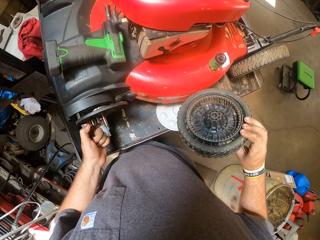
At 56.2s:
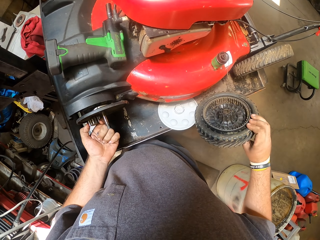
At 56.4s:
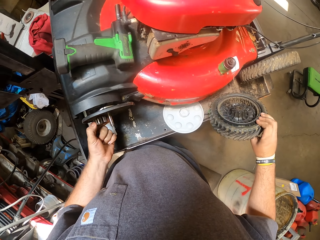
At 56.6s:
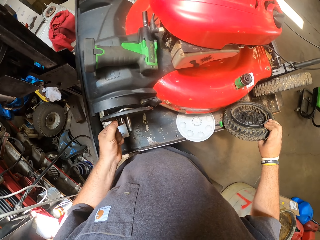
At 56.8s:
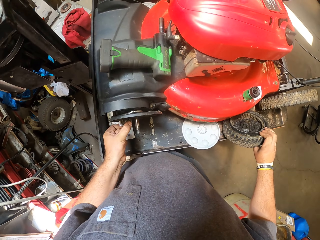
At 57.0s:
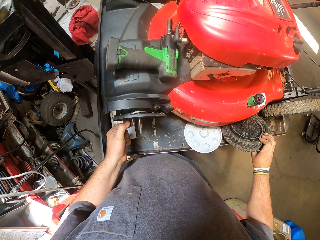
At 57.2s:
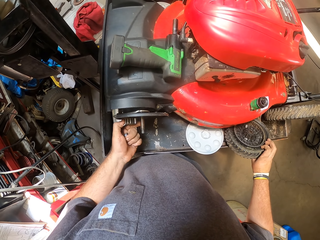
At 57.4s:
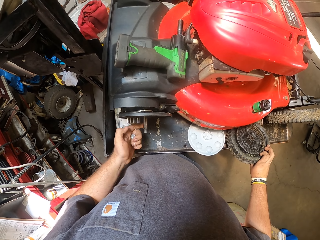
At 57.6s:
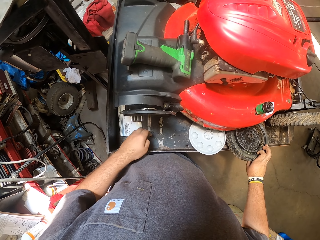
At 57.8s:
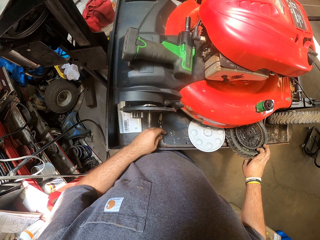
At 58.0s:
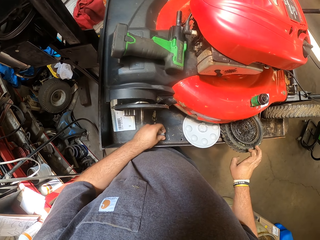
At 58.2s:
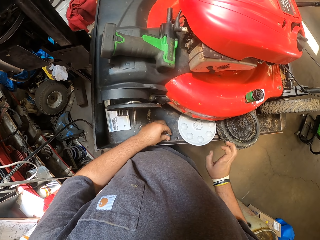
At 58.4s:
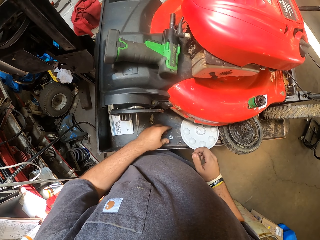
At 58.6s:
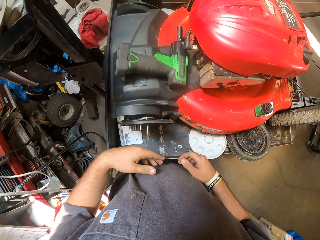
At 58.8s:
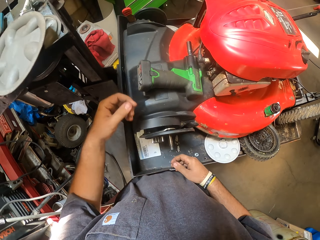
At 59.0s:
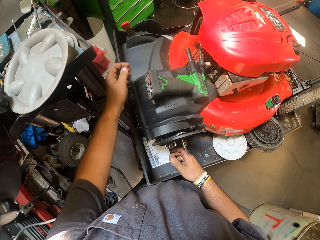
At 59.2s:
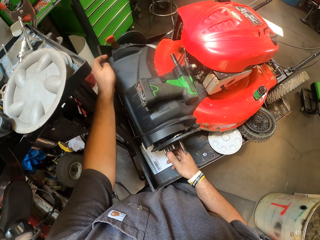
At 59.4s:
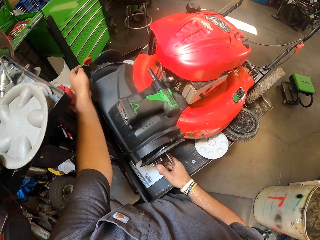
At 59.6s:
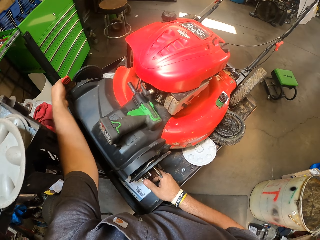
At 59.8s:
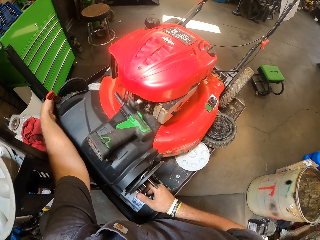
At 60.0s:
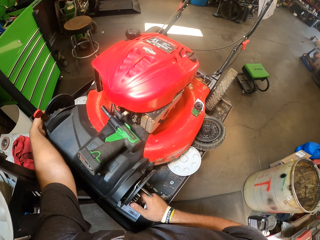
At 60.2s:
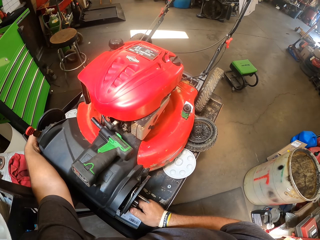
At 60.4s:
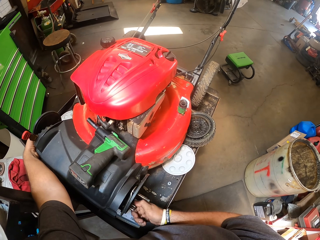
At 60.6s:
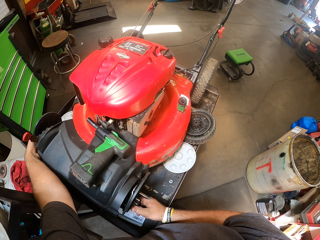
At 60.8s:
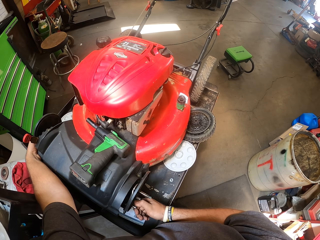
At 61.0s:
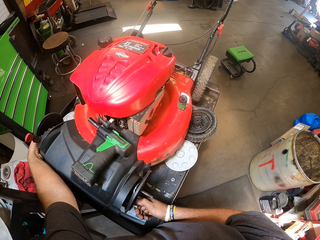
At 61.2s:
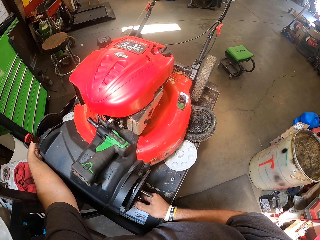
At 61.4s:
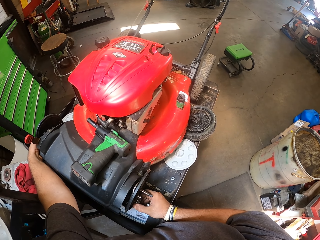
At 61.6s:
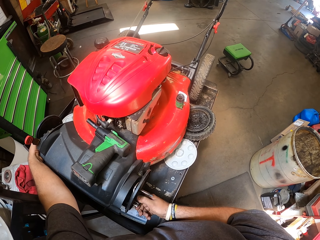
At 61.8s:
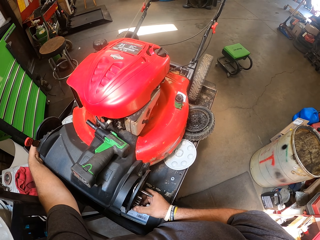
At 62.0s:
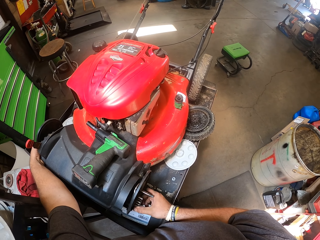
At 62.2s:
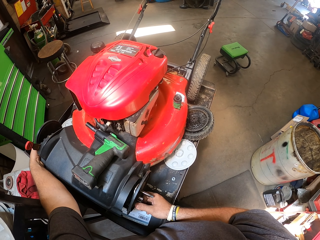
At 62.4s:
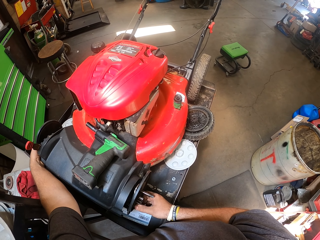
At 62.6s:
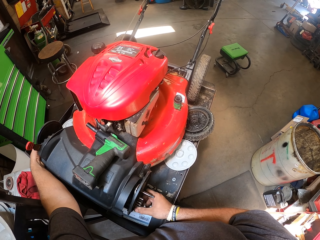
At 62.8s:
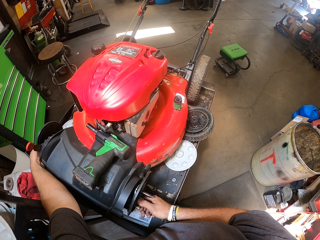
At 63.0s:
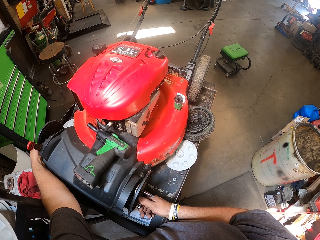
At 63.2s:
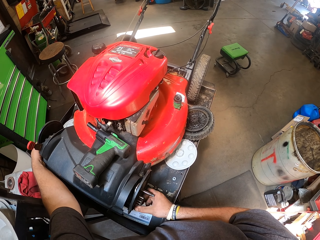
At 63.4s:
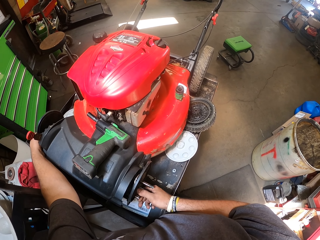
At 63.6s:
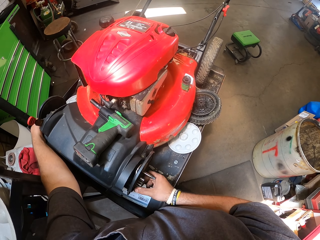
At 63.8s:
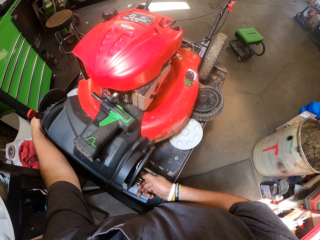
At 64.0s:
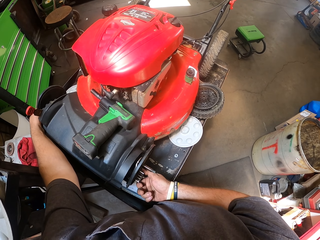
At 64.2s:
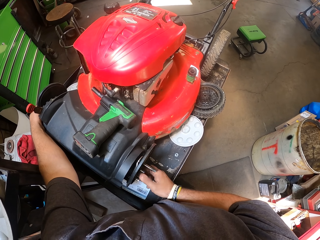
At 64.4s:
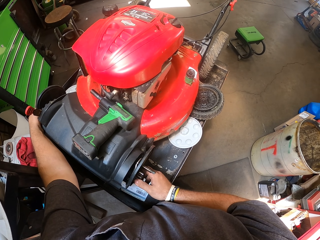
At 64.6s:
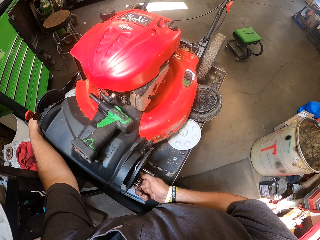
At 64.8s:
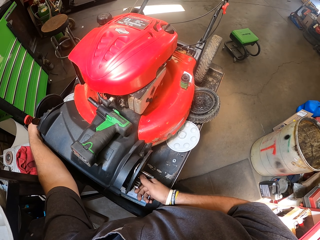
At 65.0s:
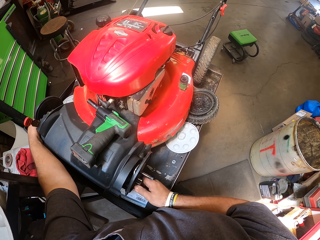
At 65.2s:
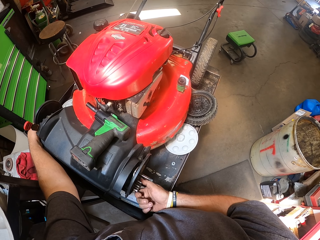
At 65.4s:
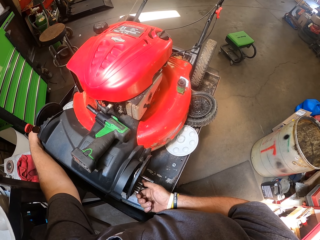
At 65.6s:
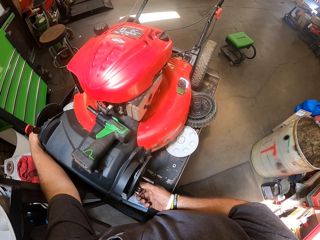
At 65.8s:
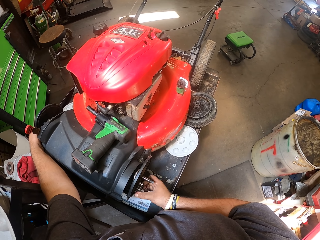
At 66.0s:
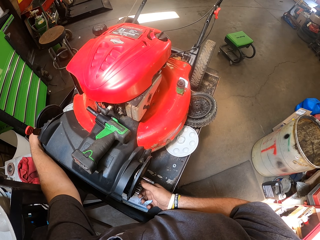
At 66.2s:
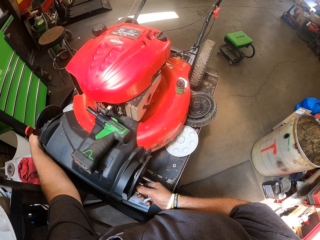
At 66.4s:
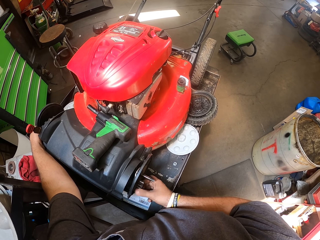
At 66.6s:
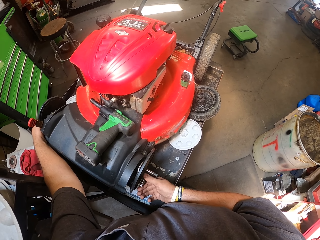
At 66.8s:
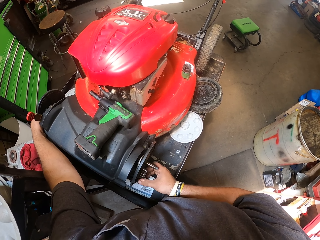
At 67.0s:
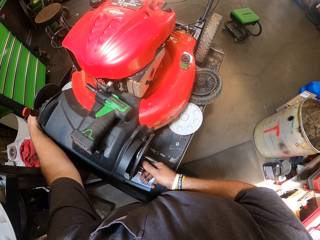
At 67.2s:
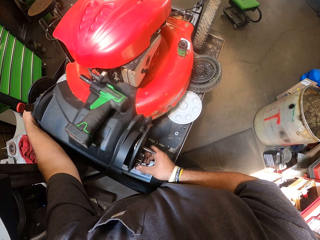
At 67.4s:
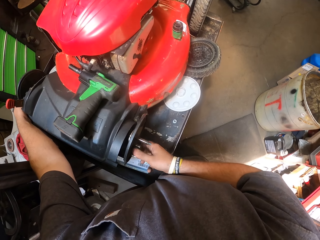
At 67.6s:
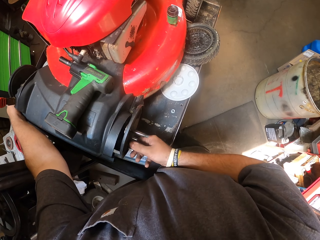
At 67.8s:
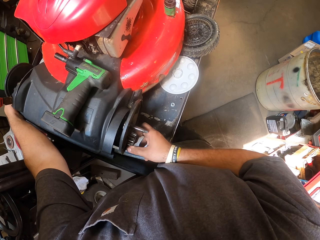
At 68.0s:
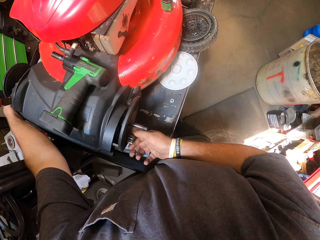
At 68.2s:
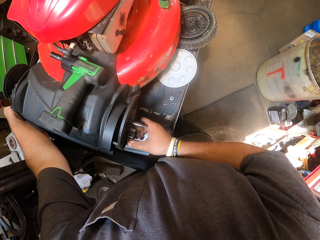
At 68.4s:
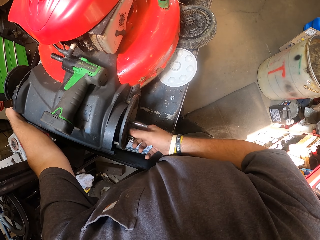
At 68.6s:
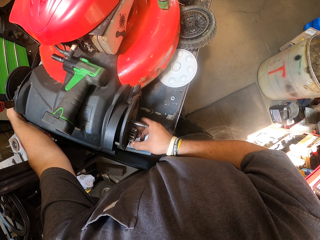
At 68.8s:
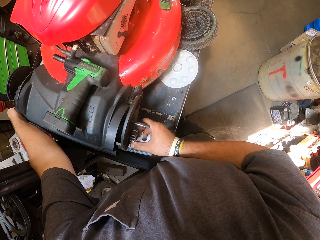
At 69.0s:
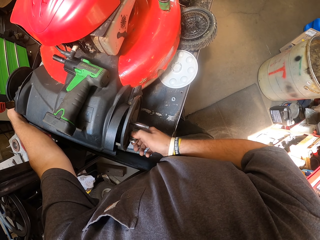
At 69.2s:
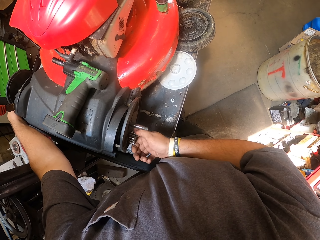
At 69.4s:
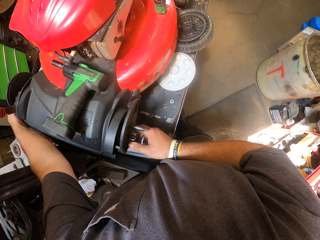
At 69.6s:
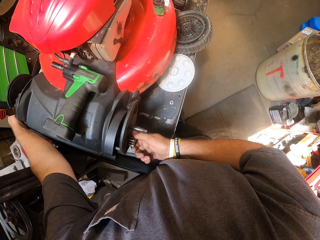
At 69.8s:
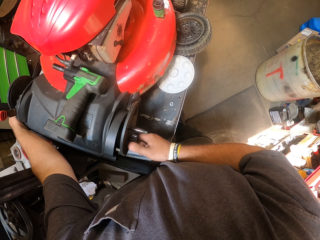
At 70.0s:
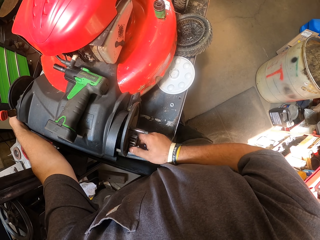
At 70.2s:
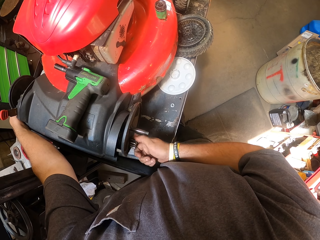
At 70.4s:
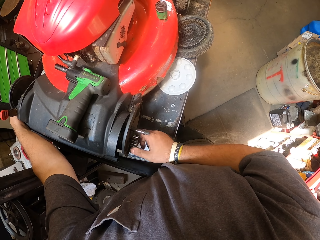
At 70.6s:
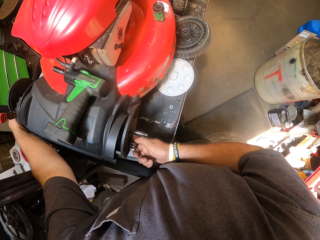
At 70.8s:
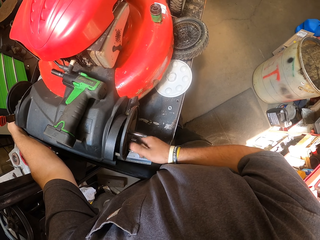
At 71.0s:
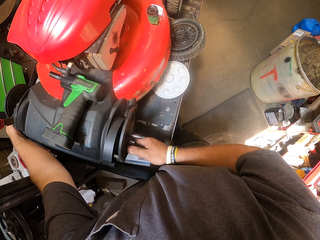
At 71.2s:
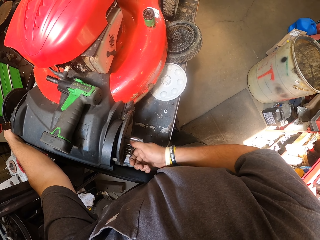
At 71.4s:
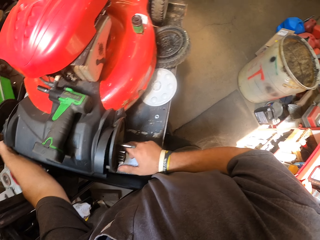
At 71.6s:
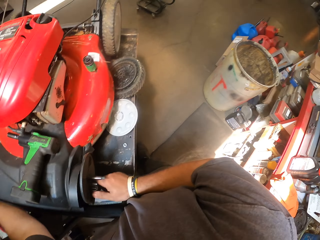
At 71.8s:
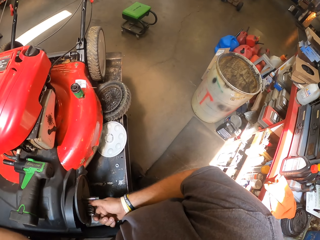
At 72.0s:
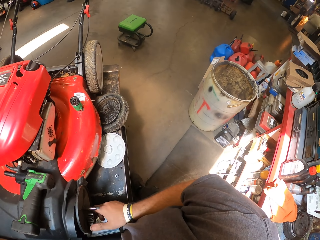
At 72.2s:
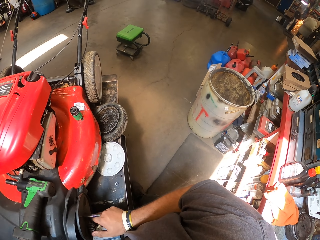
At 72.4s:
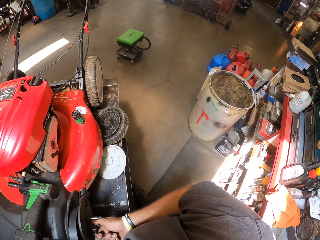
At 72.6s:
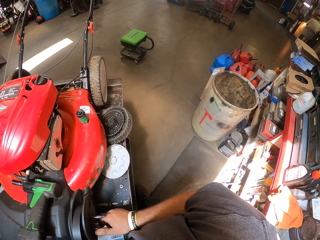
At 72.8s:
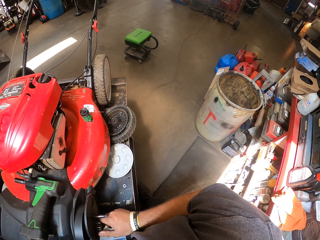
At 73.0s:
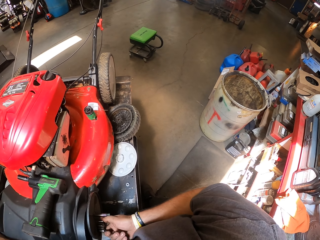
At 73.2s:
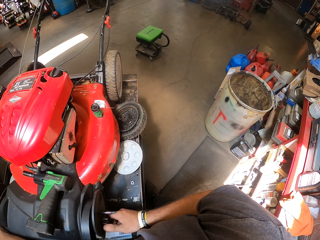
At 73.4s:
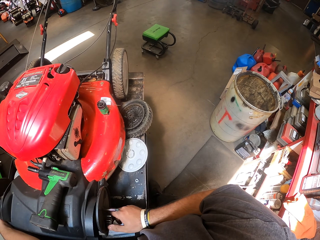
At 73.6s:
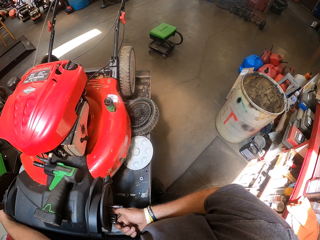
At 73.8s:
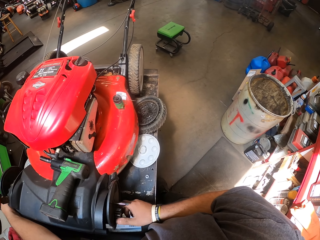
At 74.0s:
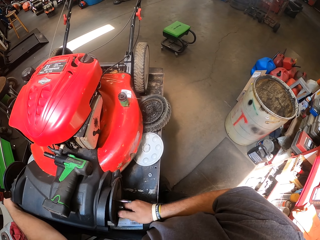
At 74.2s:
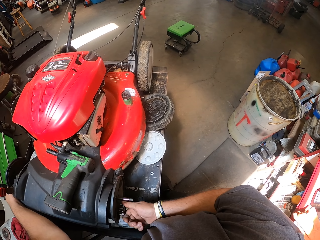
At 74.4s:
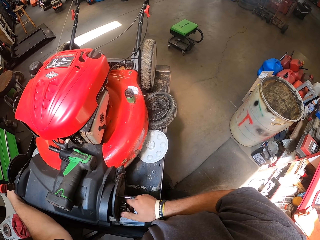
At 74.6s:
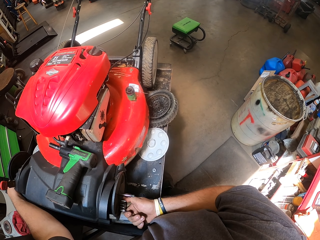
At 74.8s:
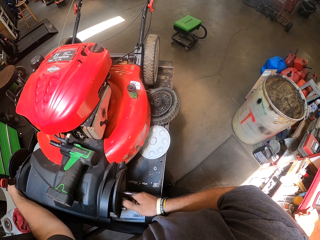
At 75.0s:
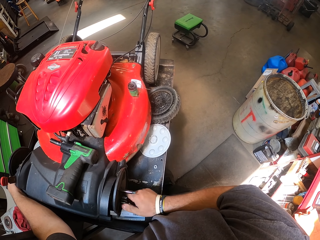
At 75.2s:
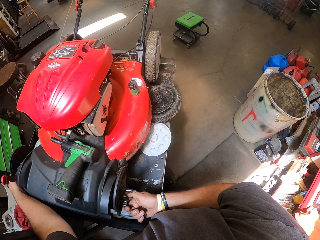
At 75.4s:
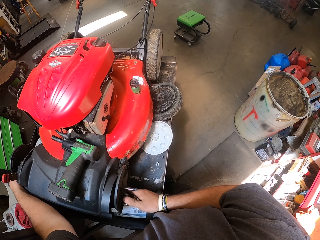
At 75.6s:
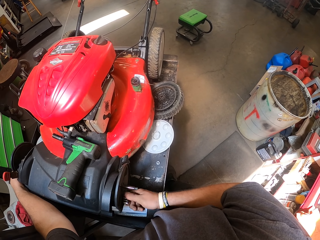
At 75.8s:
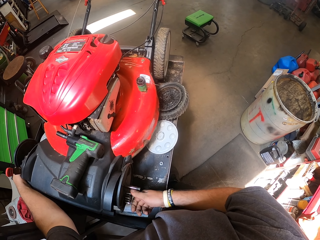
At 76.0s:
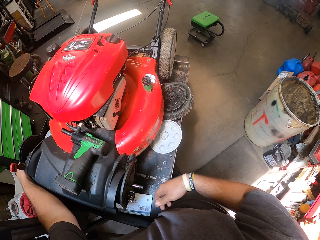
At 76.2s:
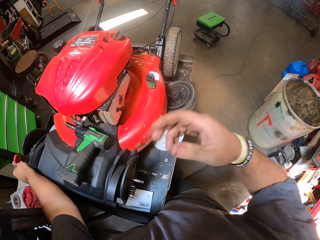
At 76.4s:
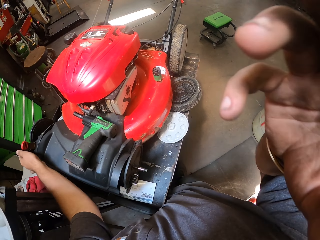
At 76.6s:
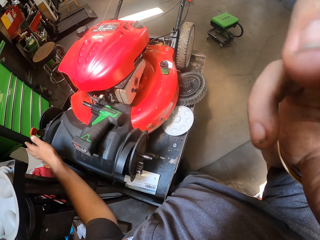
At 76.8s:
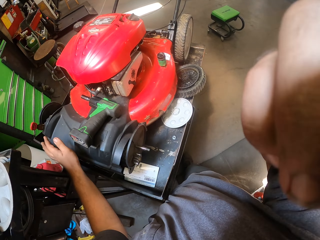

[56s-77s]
The camera wearer stares at a wheel. He adjusts a wheel axle with his left hand. He puts the wheel on a board. He puts something on the board. He adjusts the wheel axle with his right hand. He stretches a hand across. He rolls a nut. He looks around. He rolls the nut.
